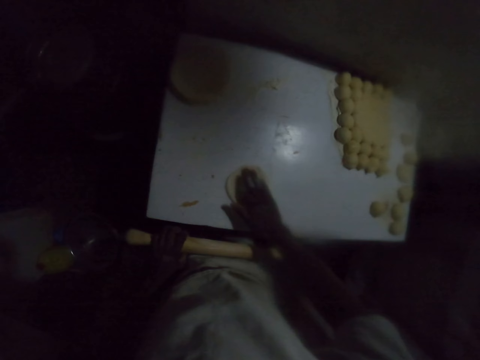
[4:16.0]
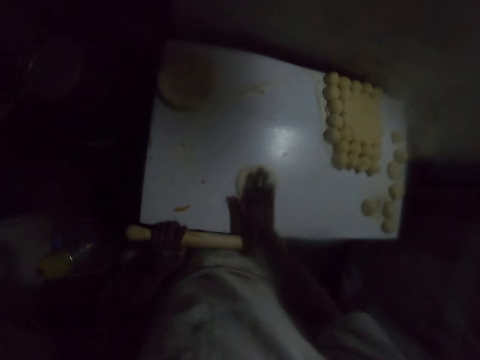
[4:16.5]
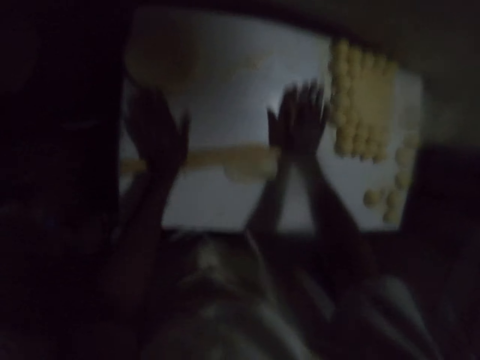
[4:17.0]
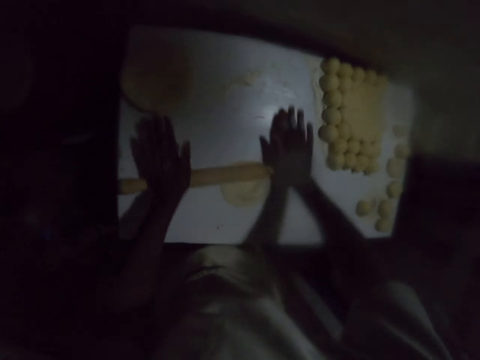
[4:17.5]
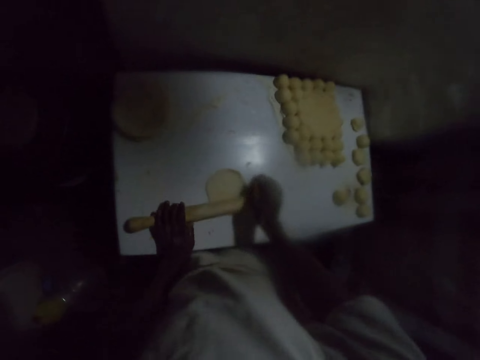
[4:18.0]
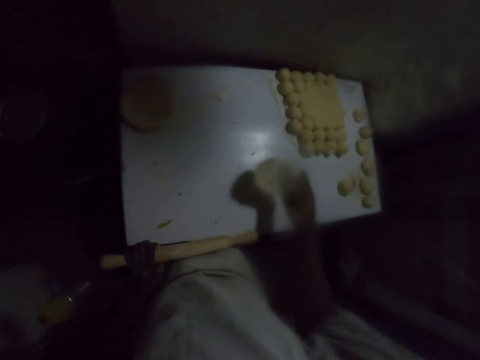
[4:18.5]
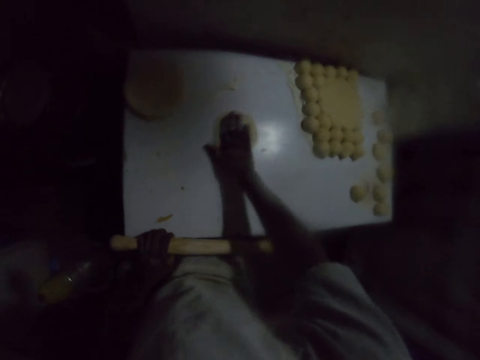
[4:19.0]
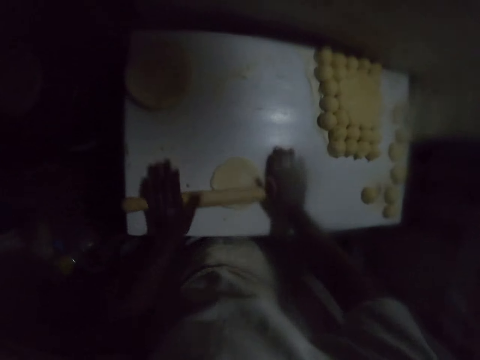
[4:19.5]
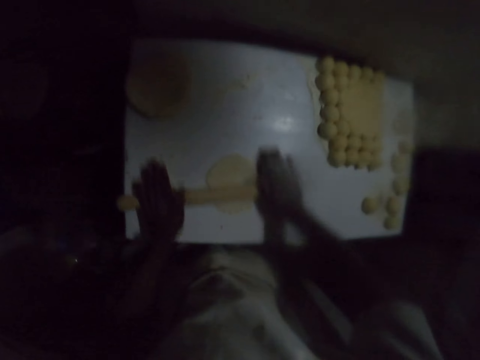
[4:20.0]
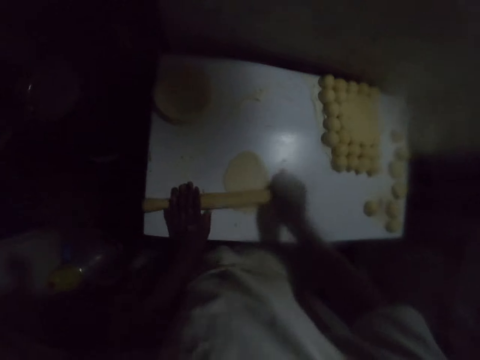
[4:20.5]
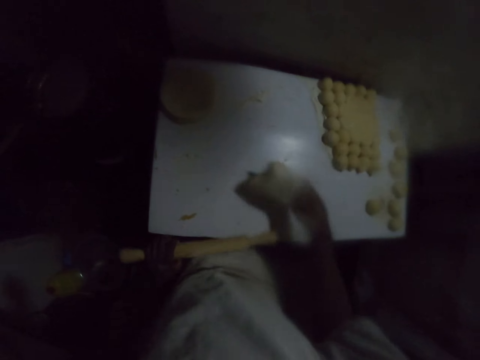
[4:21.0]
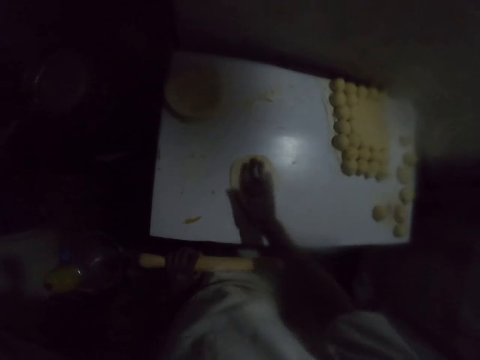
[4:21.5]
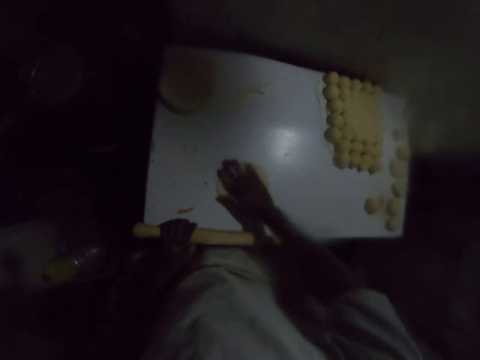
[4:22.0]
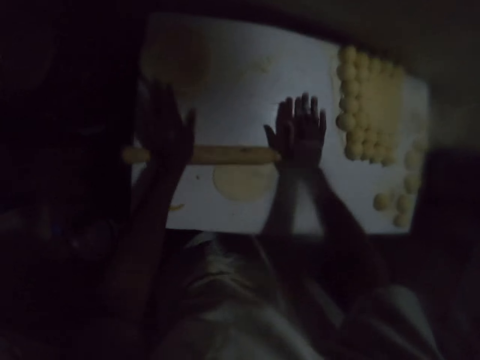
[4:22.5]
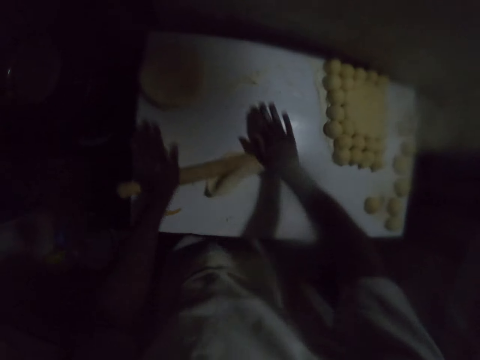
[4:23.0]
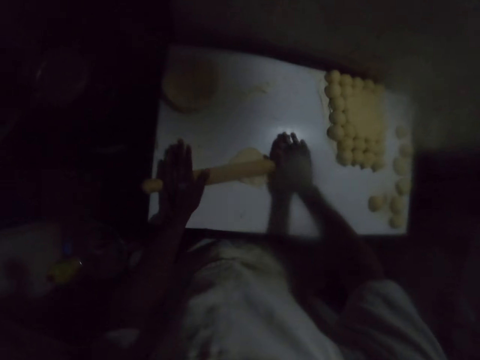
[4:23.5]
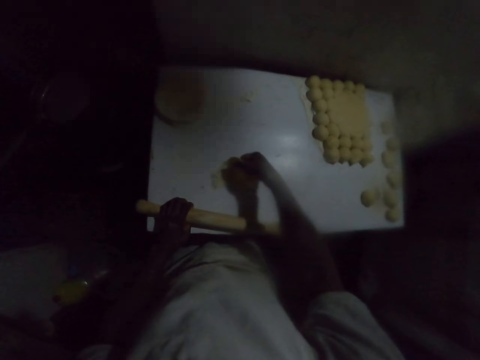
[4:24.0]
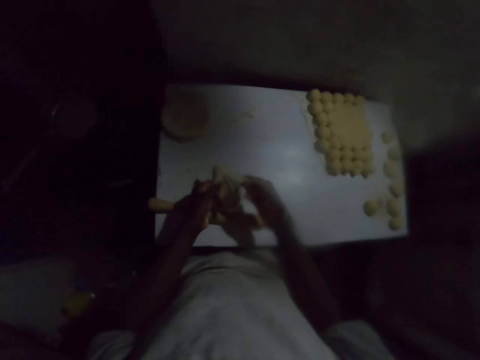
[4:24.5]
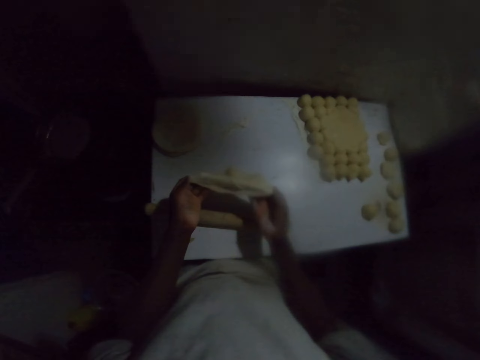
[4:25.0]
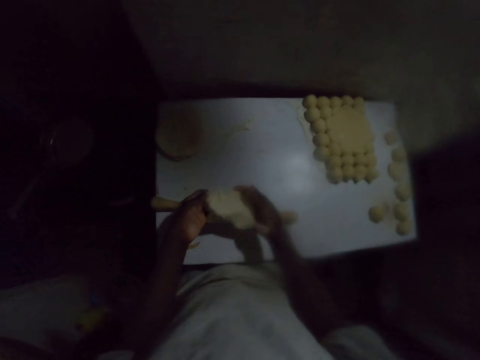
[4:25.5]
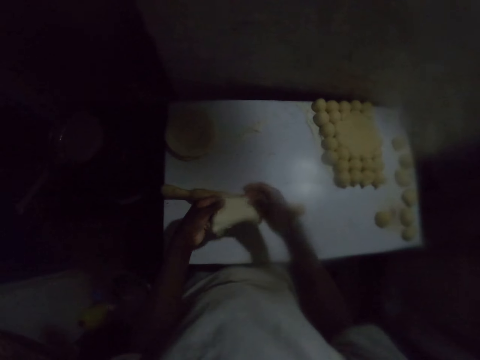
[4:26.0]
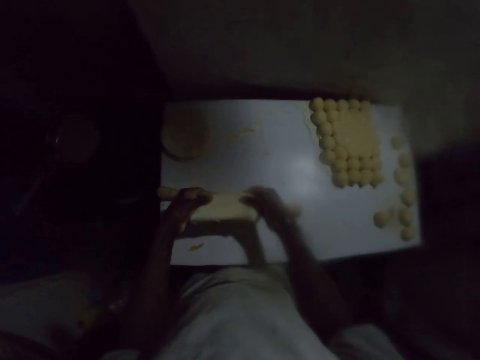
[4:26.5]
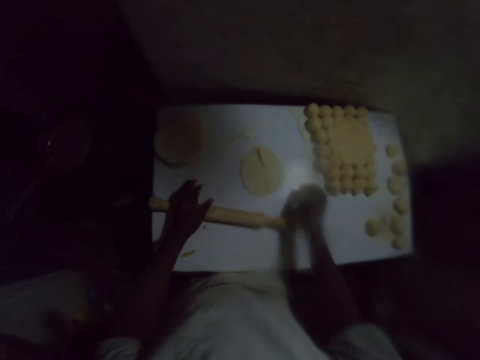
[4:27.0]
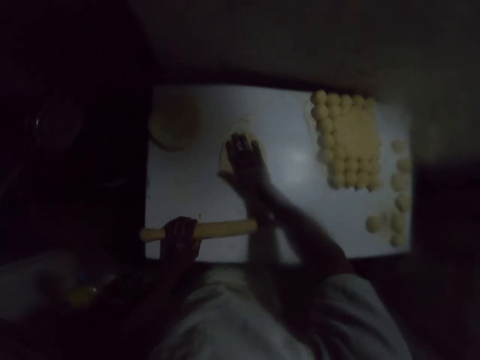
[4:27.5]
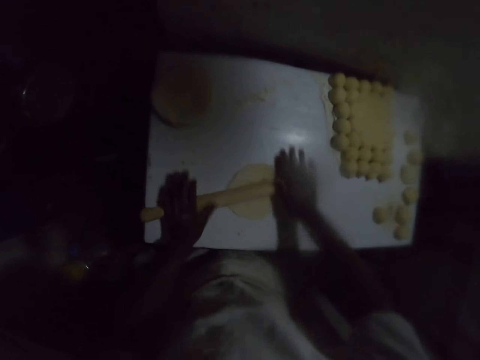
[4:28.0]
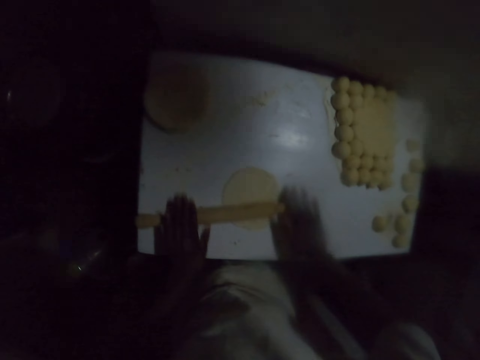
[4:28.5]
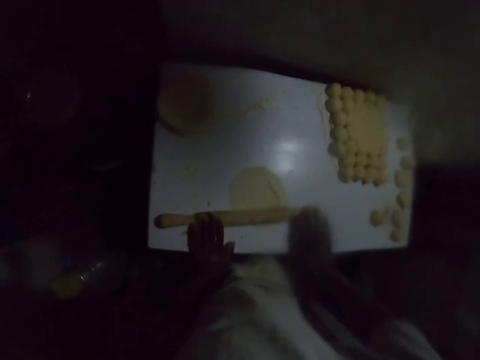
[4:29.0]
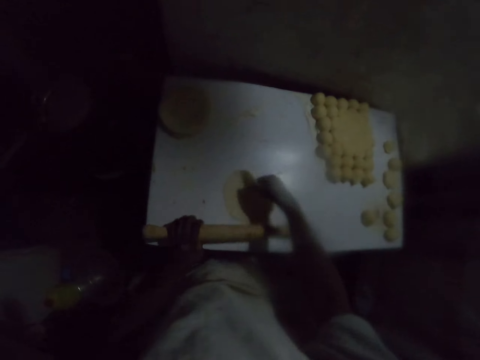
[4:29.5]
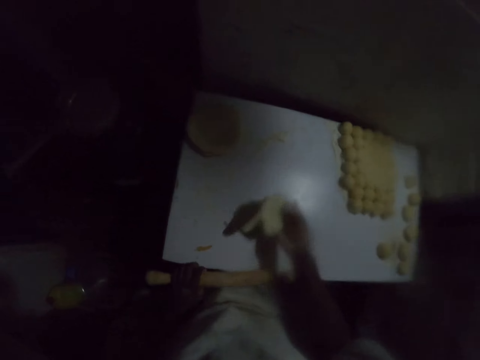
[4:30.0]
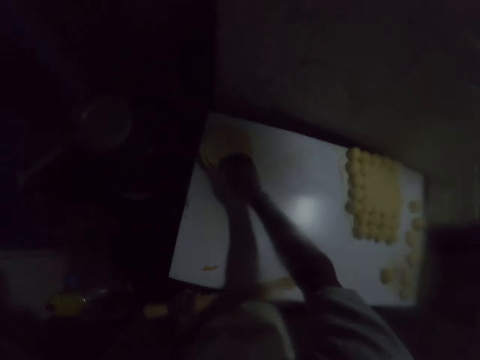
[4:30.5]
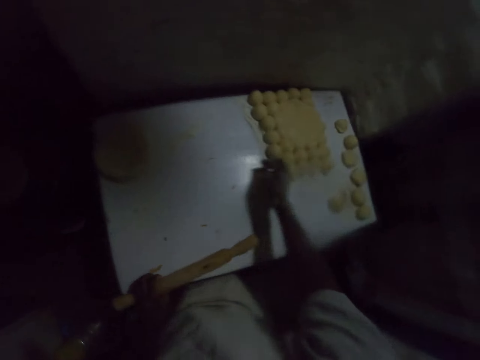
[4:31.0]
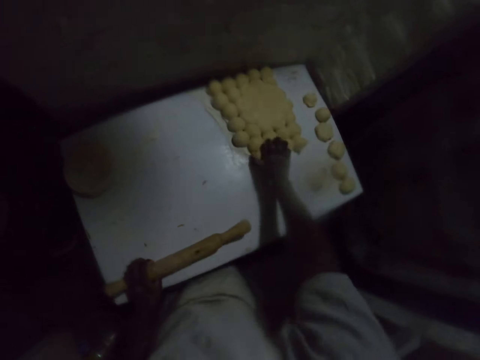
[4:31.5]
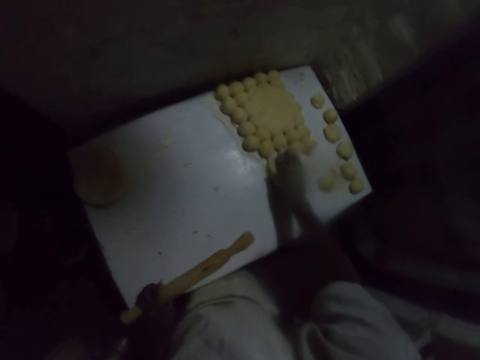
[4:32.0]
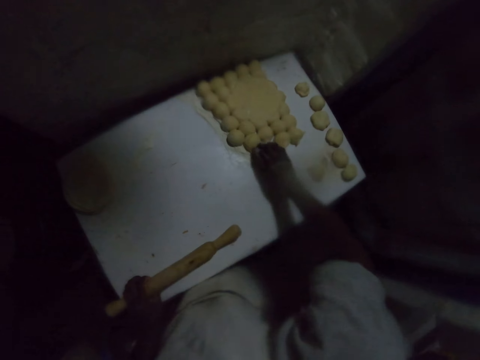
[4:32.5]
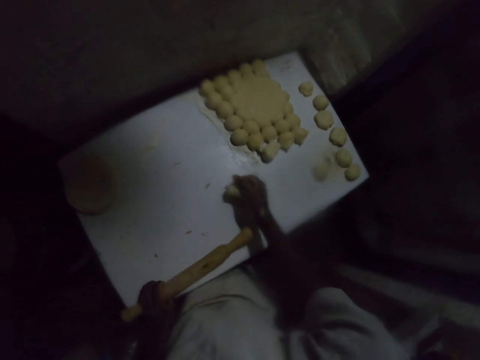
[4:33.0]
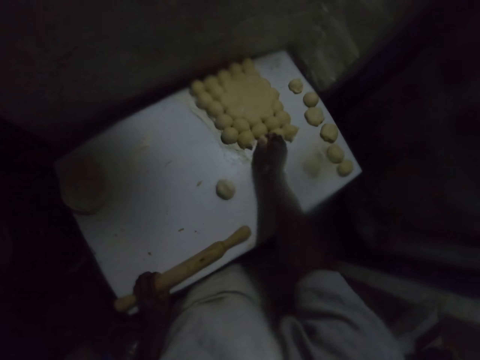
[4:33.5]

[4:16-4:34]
The camera wearer flips the dough. They rub the dough on the table and roll the dough. They flip the dough, rub the dough on the table, and roll the dough. They flip the dough, rub the dough on the table, and roll the dough. They stretch the dough. They rub the dough on the table and roll the dough. They put the dough aside. They pick up the dough.

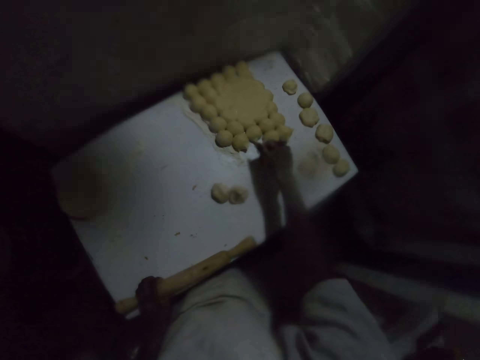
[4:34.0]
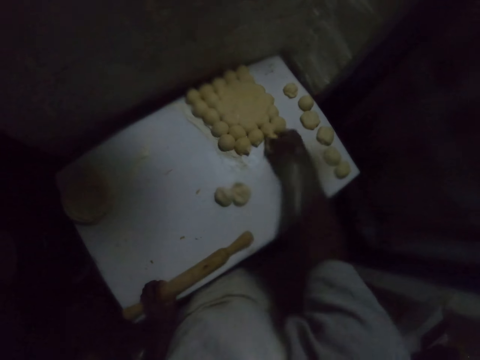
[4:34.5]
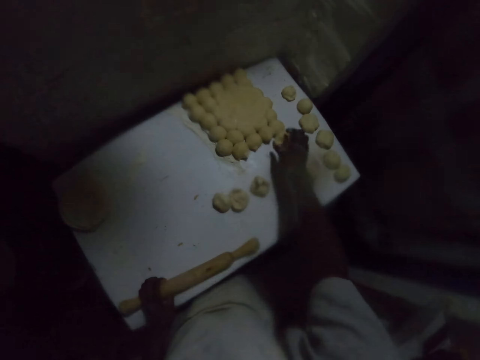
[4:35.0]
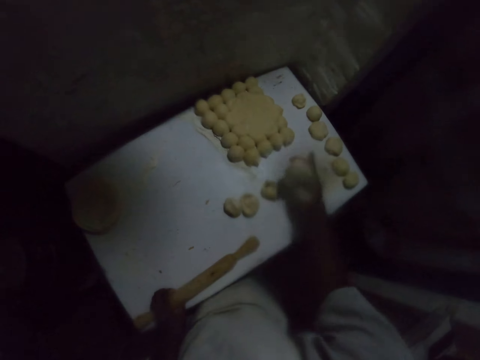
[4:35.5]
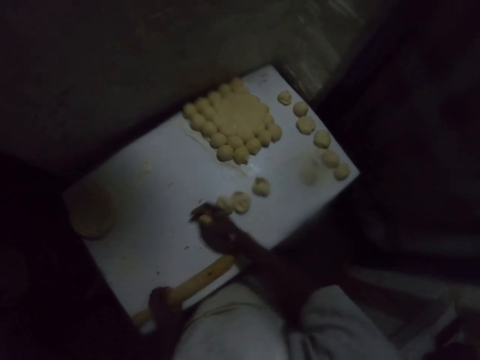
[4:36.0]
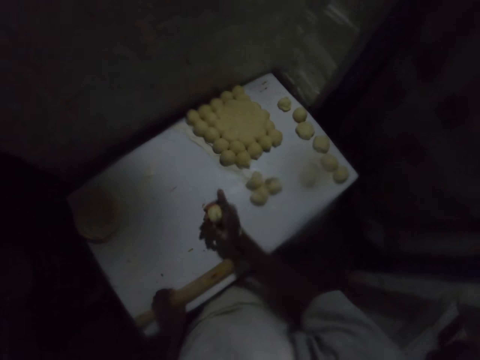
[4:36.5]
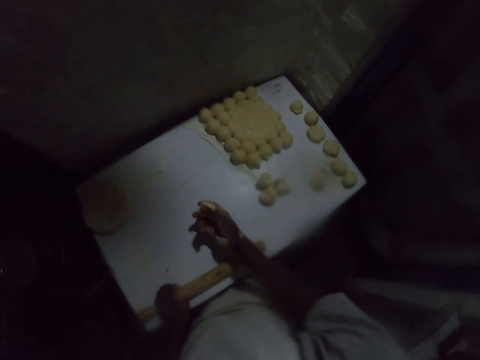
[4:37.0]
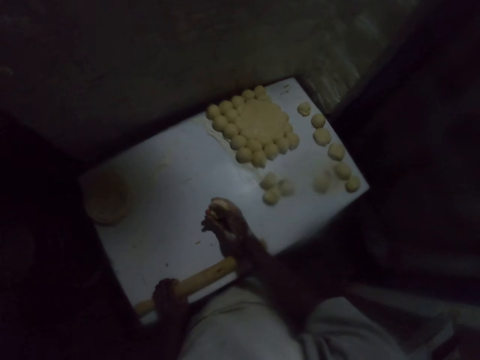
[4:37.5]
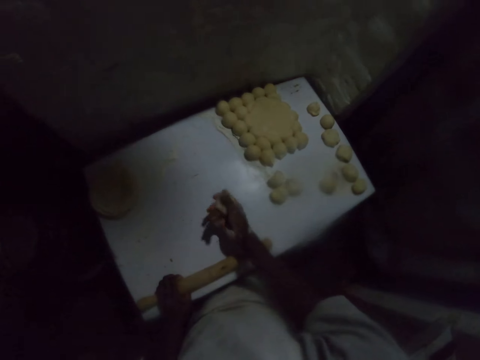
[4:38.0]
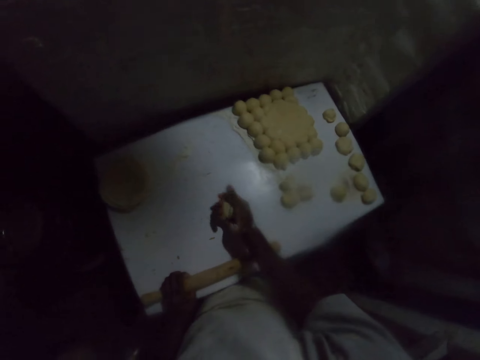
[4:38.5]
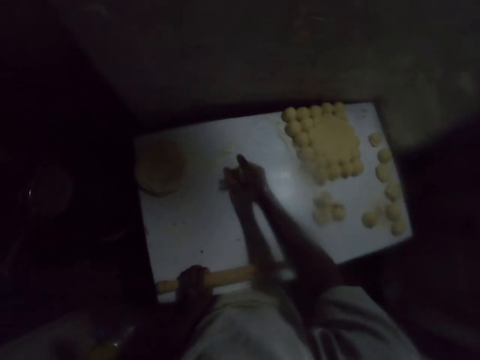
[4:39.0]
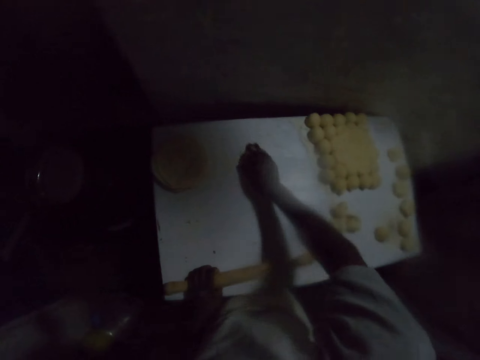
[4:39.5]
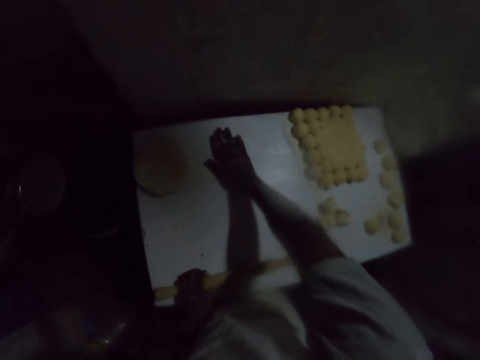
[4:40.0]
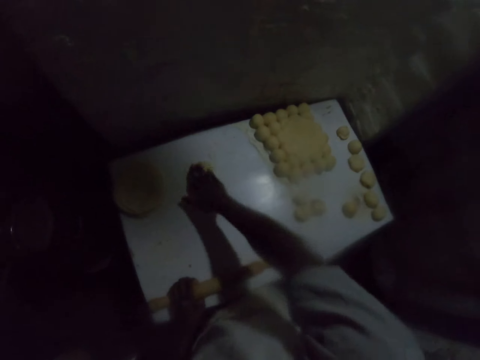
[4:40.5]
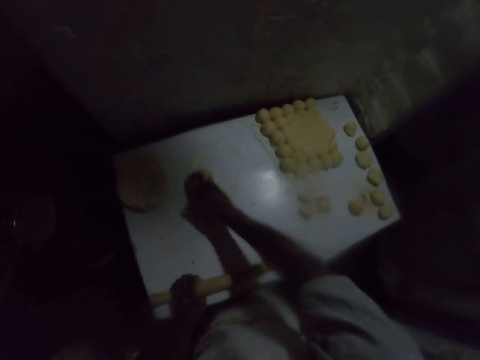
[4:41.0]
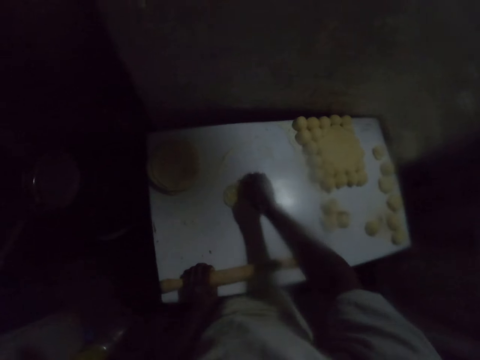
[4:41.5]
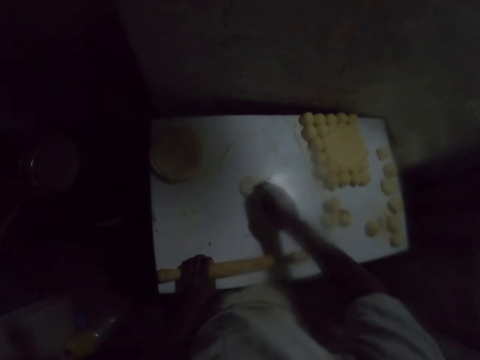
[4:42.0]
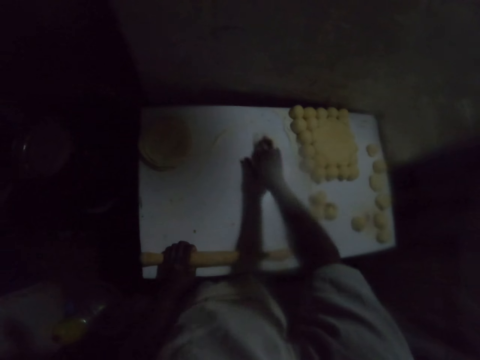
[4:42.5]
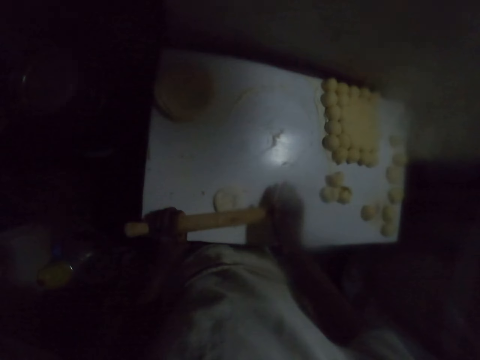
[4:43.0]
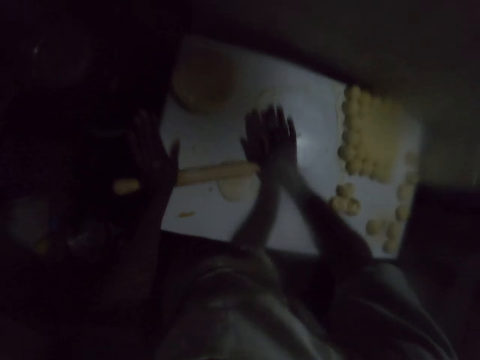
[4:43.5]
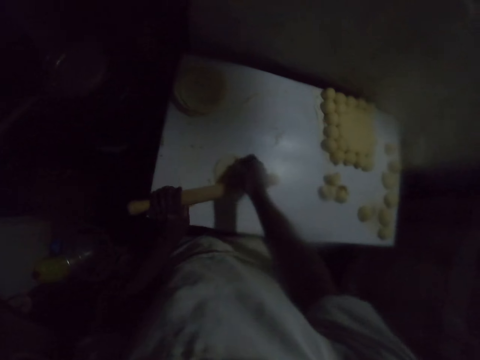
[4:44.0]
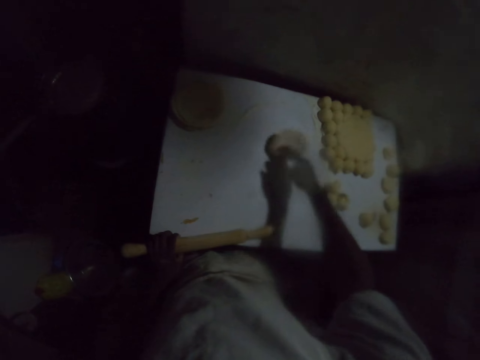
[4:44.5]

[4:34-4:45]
The camera wearer squeezes the dough on the hand. They rub the dough on the table. They roll the dough and flip the dough.
